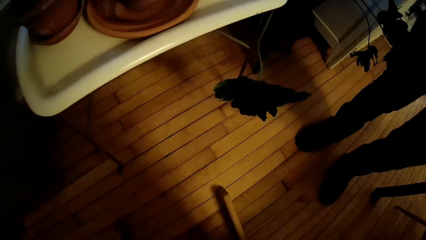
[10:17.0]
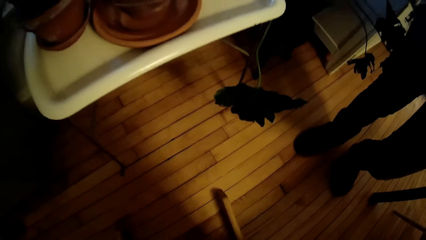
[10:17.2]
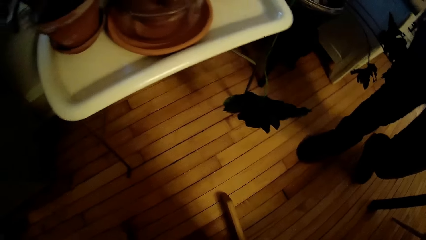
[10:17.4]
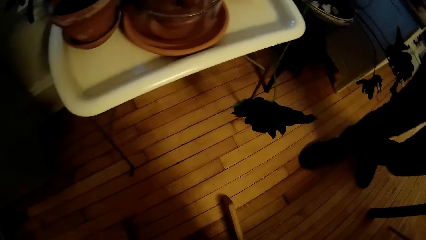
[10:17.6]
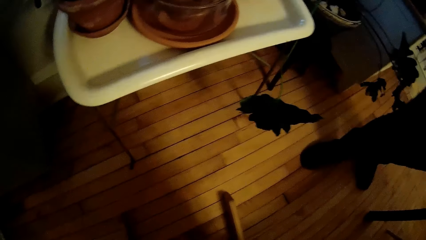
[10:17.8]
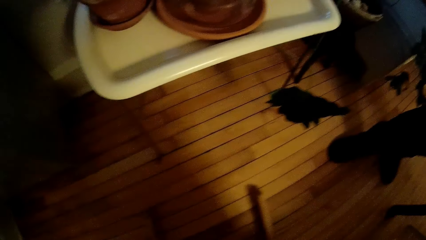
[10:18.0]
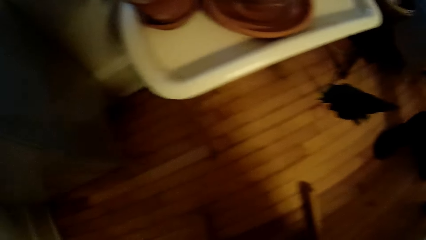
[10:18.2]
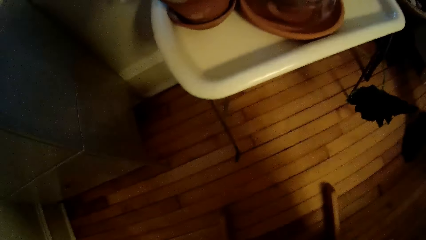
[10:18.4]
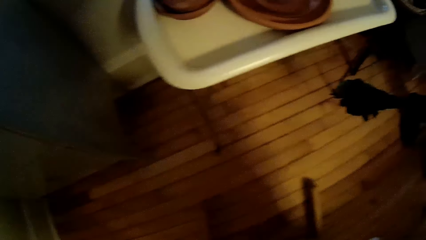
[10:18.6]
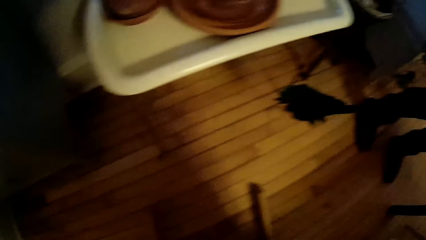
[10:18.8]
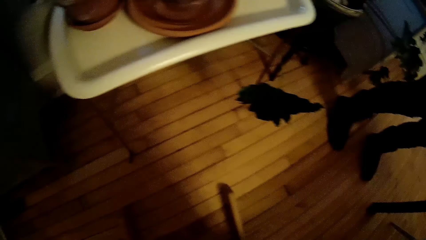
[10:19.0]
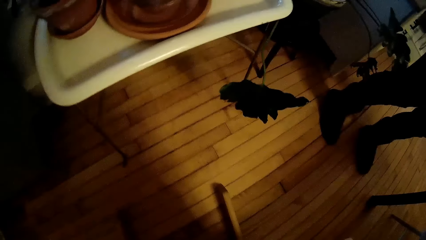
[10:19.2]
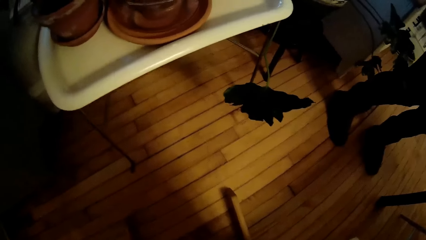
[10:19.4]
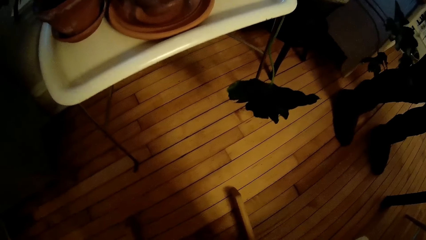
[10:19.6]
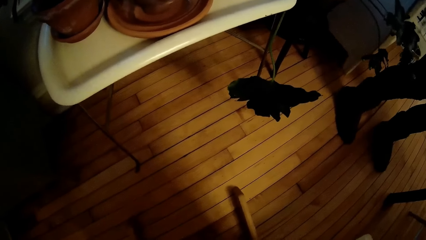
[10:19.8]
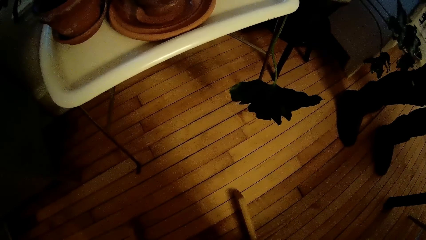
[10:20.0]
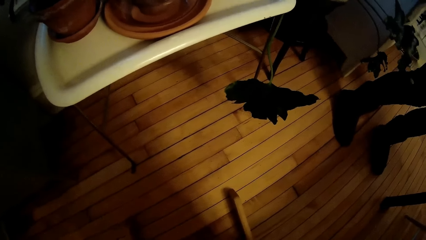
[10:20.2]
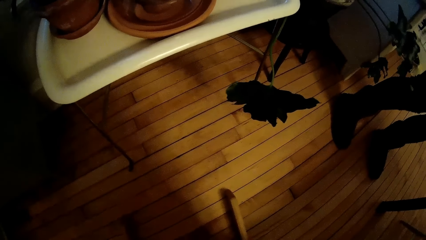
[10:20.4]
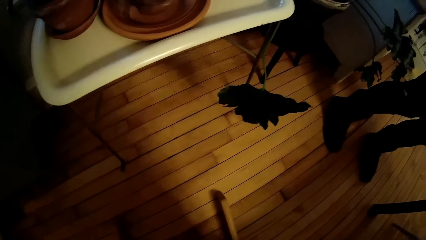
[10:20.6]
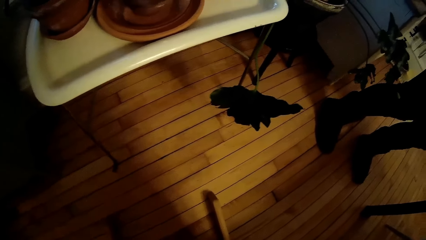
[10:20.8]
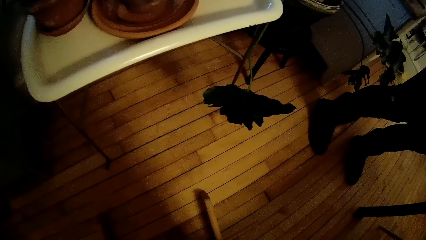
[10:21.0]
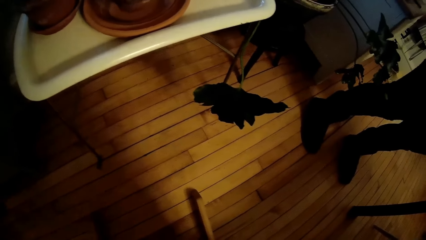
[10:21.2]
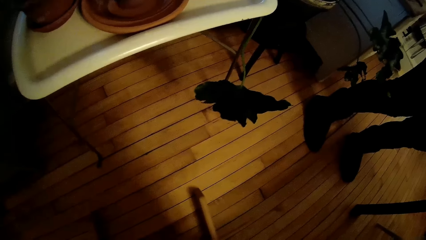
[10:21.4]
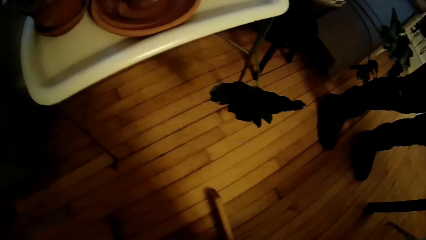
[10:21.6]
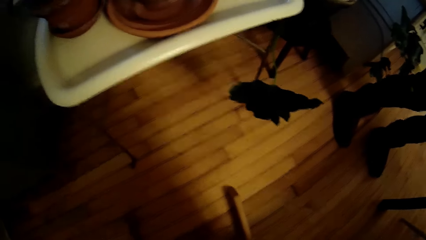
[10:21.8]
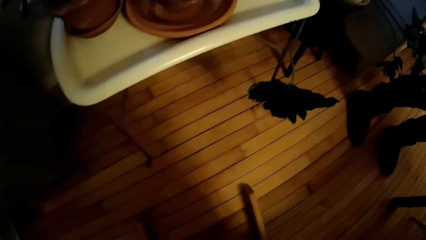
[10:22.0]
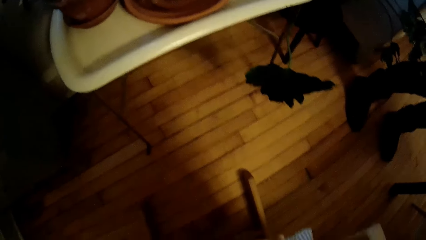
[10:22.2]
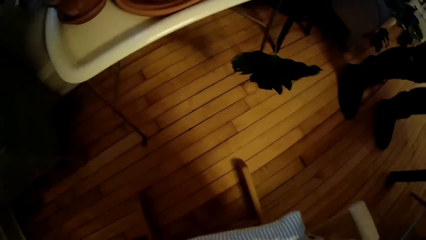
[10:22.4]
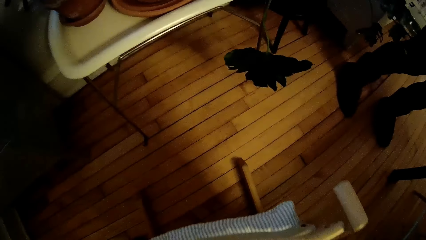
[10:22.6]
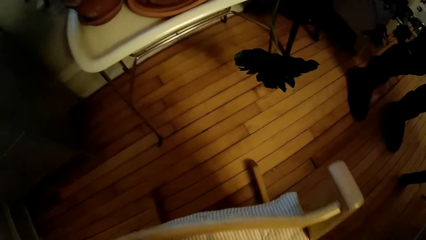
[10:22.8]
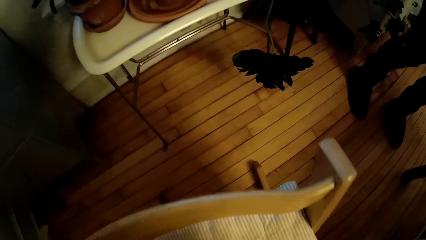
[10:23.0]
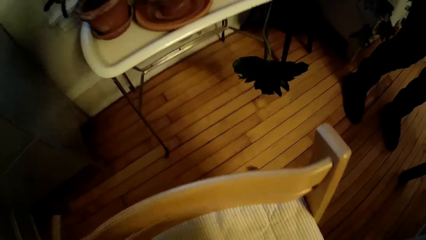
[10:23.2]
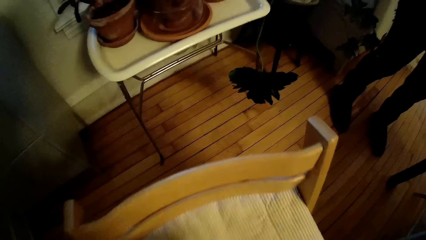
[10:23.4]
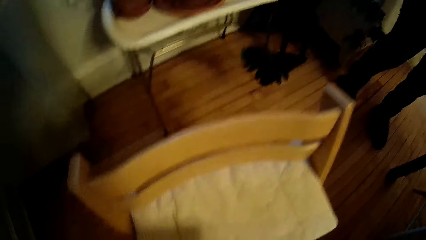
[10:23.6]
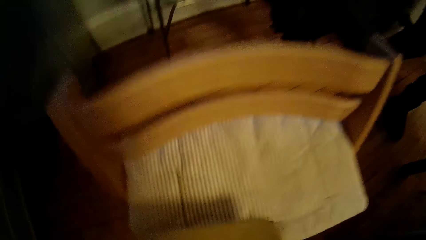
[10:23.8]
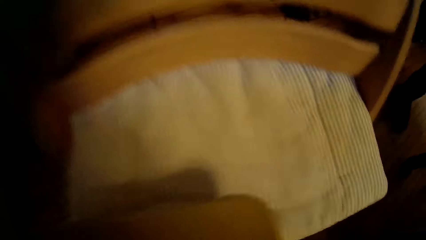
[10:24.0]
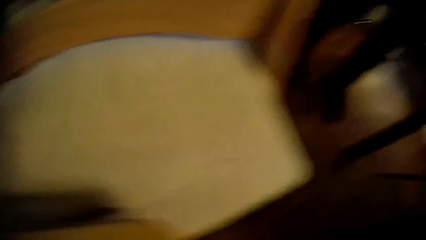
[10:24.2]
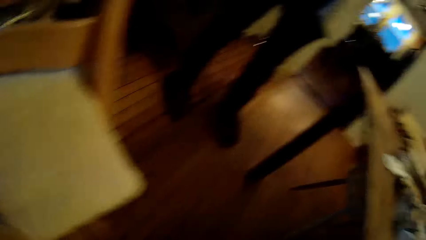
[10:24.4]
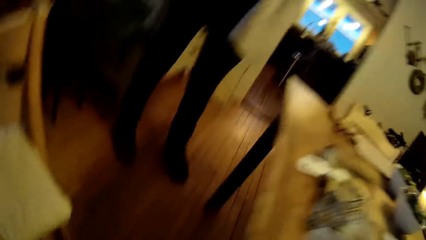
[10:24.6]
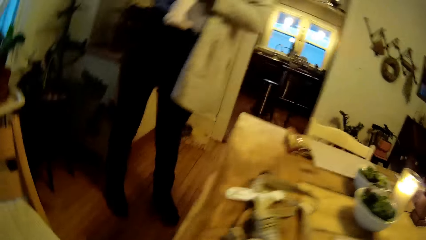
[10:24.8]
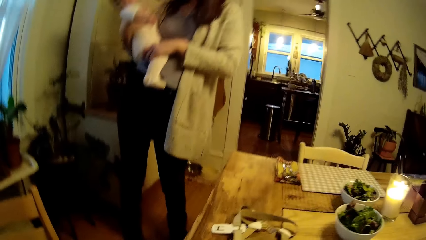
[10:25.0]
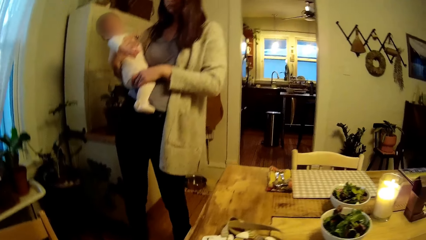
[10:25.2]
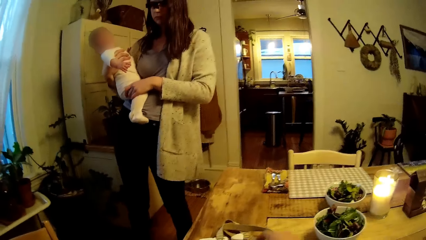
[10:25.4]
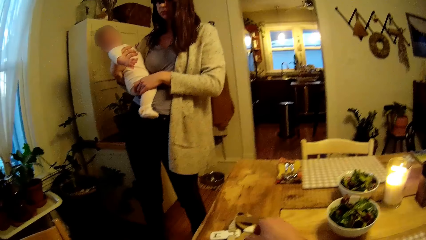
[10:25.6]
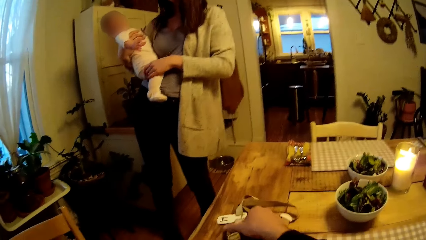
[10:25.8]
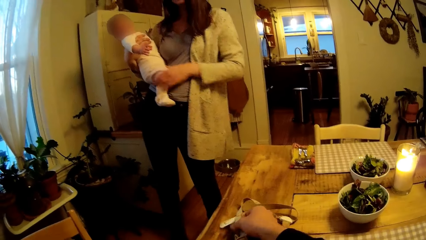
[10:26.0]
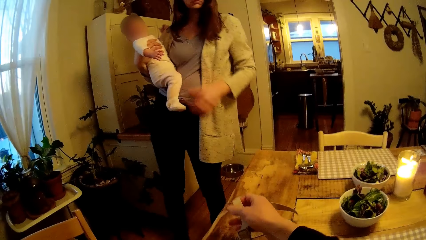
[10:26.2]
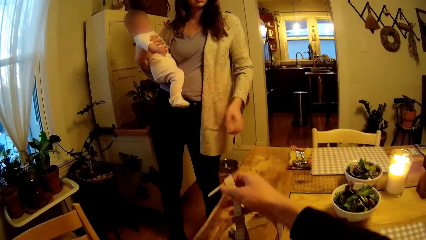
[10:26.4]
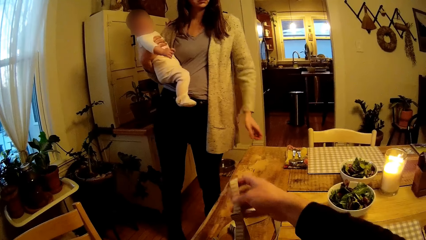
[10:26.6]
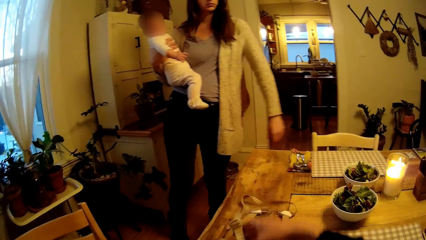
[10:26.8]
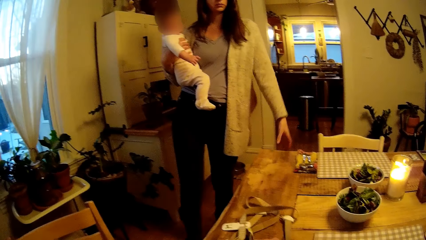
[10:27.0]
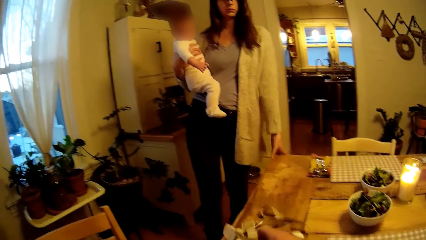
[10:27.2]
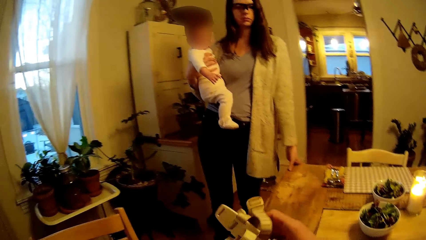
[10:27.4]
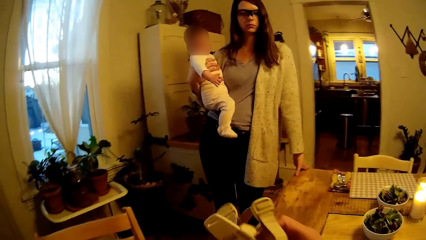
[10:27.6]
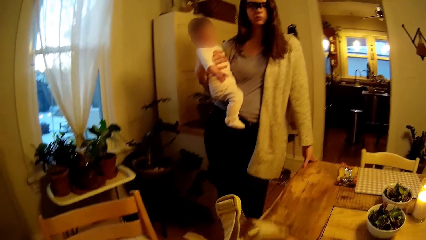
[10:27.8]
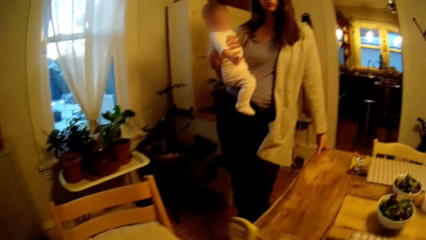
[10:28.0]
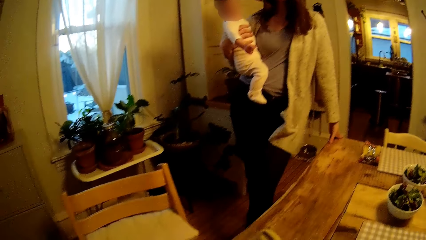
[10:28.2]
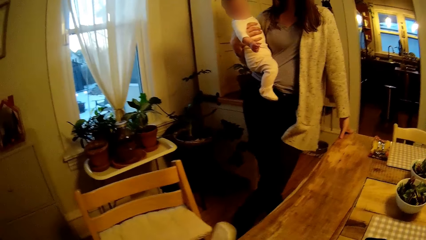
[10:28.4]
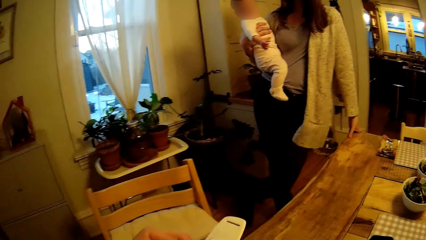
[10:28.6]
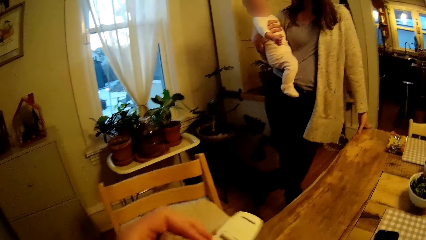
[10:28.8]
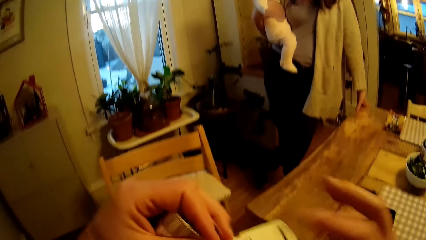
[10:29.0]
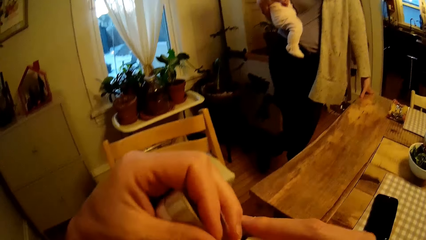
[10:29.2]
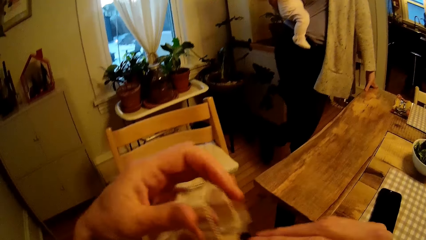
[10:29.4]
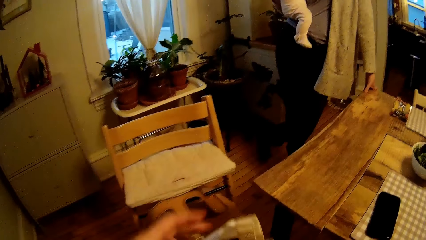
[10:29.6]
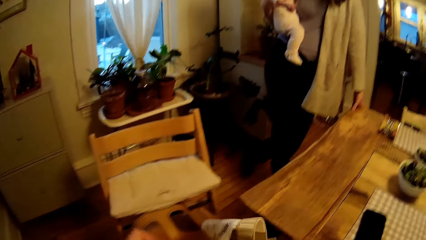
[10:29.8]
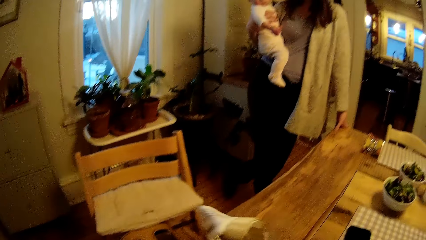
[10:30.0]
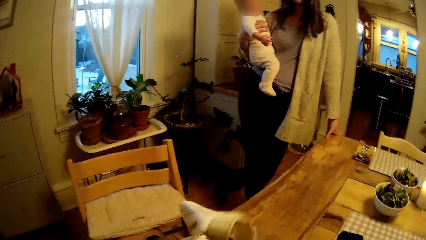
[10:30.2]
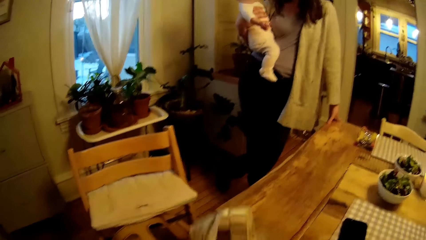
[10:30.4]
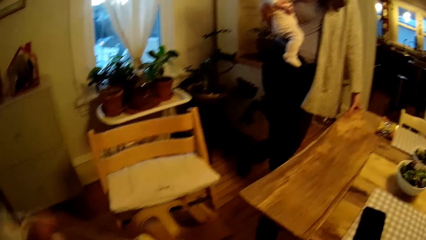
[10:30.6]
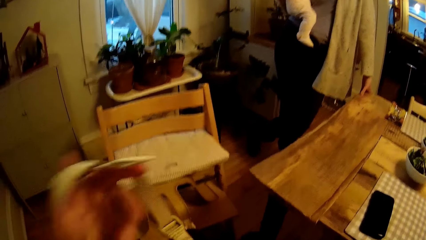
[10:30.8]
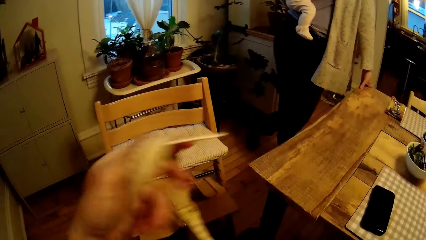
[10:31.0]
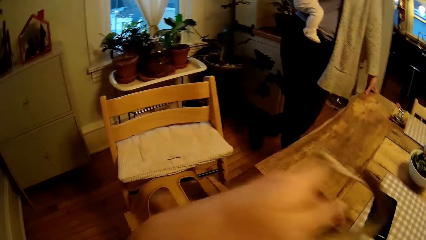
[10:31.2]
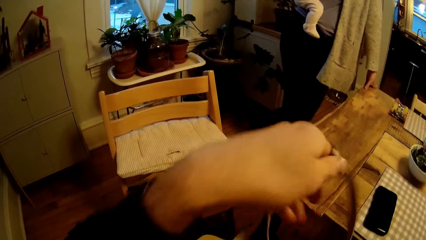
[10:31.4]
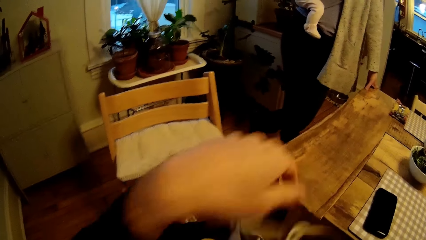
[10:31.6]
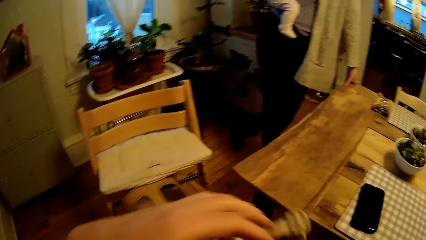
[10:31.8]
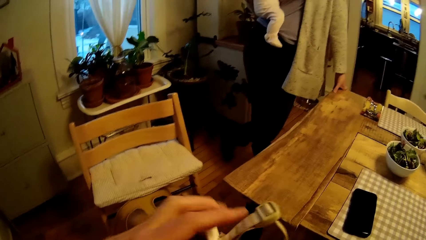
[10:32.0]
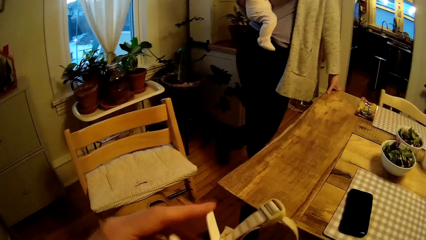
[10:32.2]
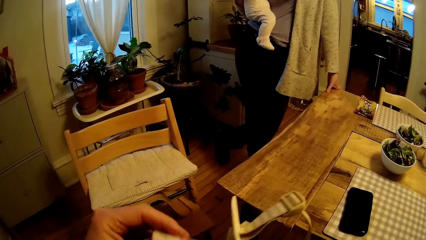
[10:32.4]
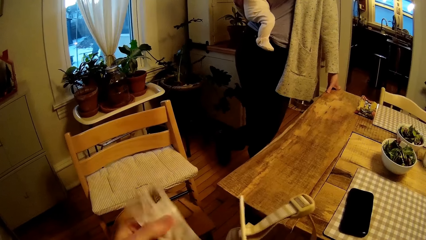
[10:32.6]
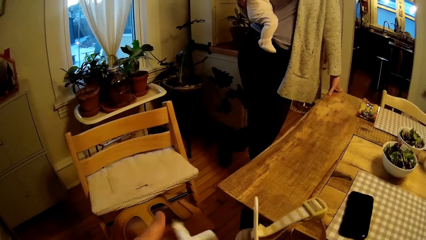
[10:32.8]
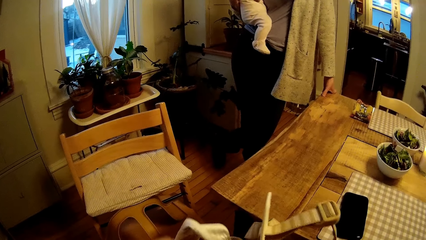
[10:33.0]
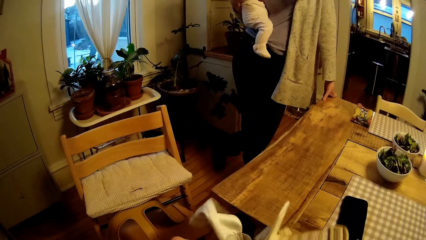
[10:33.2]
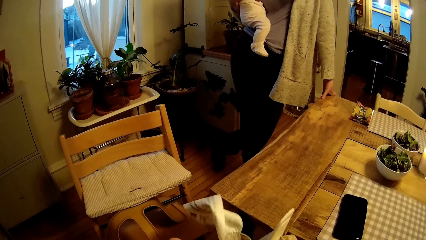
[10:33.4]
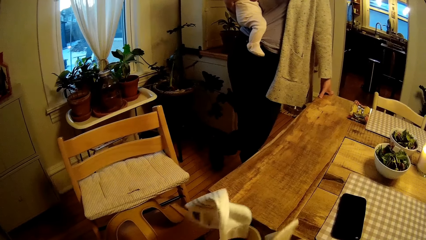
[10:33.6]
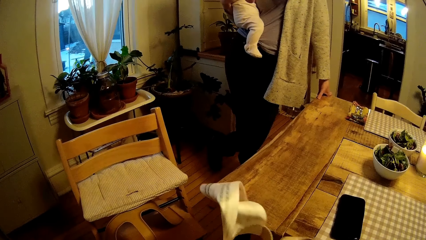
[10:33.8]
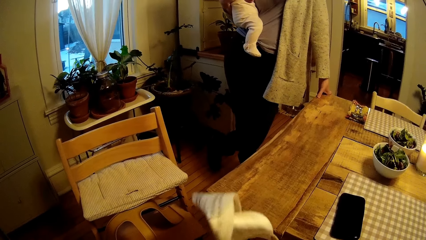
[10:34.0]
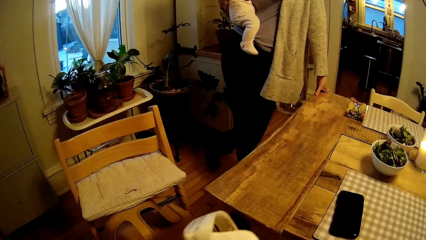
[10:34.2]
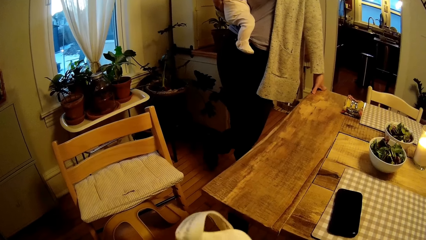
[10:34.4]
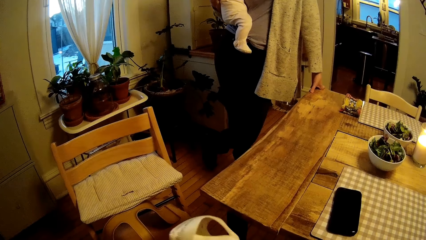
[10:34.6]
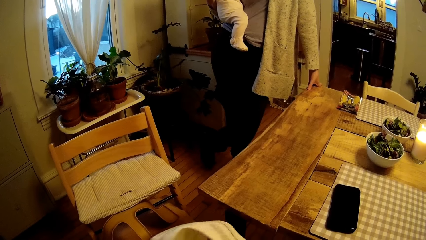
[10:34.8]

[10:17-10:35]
The camera wearer assembles the seat. He fumbles the strap with his right hand. A woman rests her left hand on the dining table. The camera wearer picks up the strap with his right hand. He fiddles with the strap with his hands. He adjusts the seat belts.
